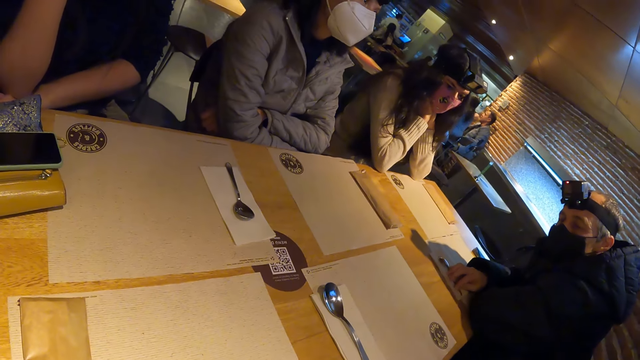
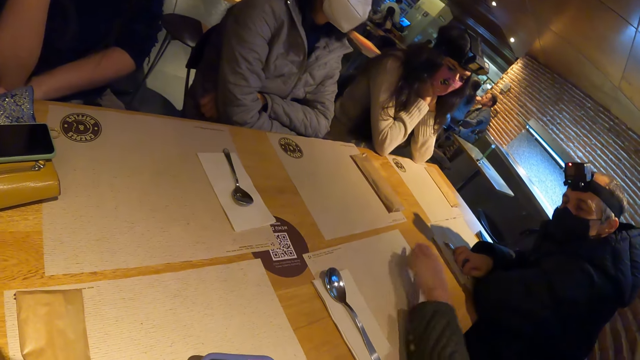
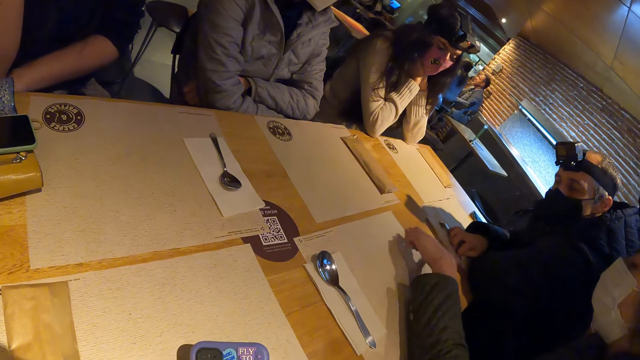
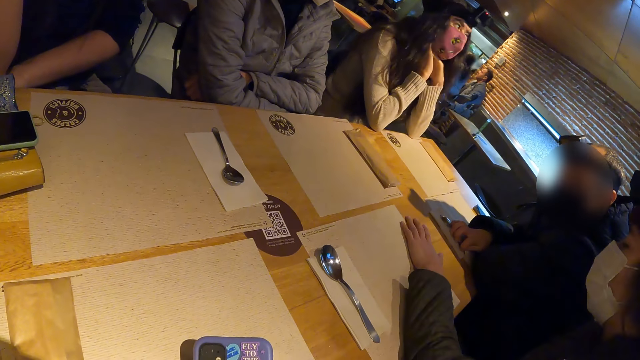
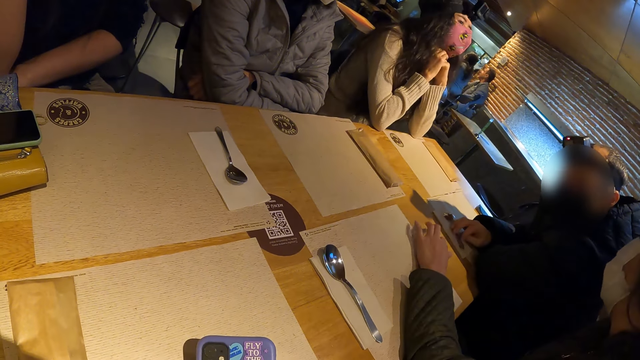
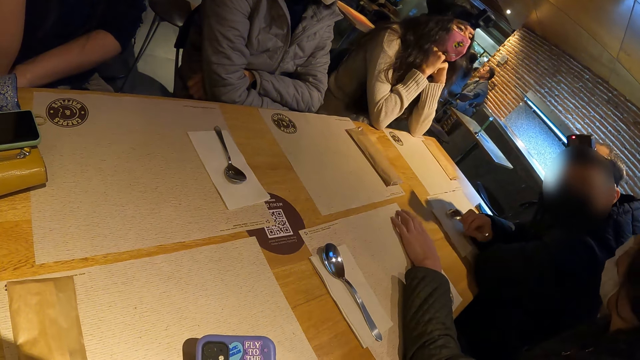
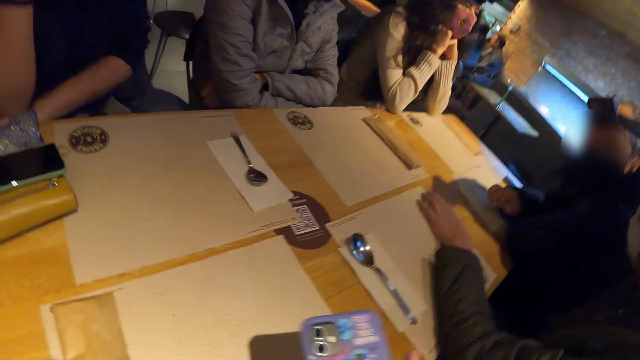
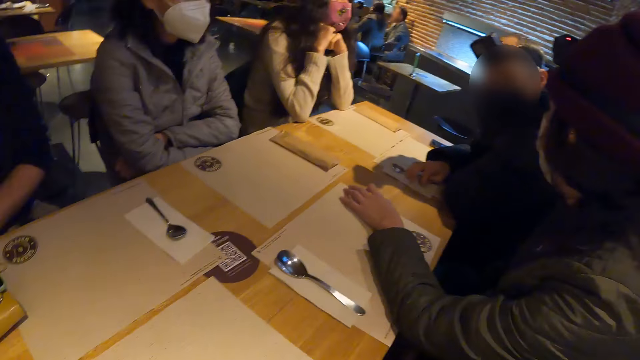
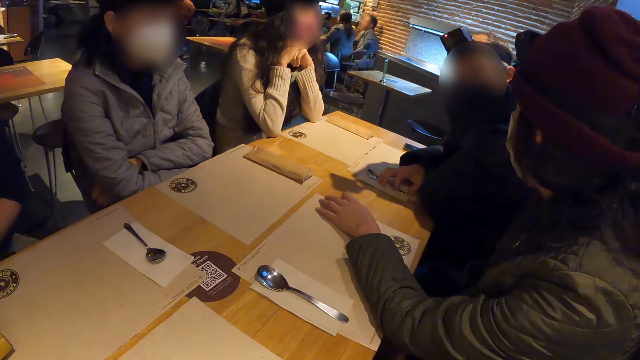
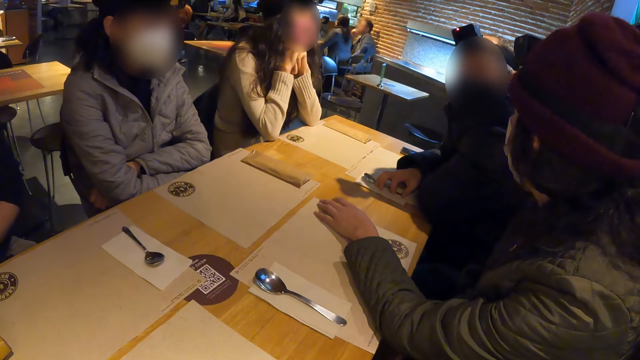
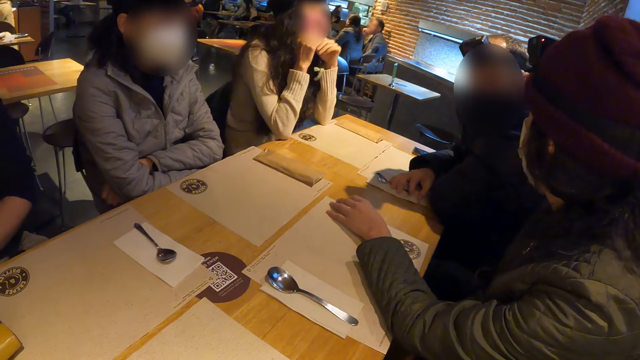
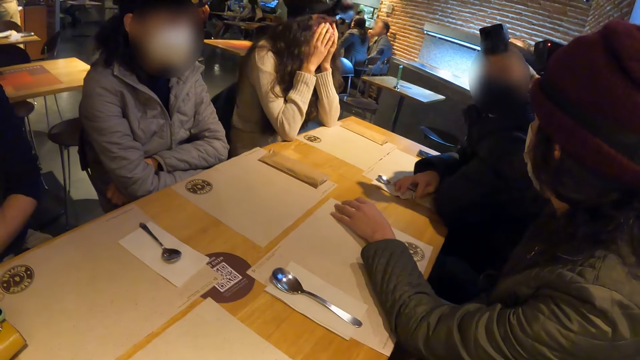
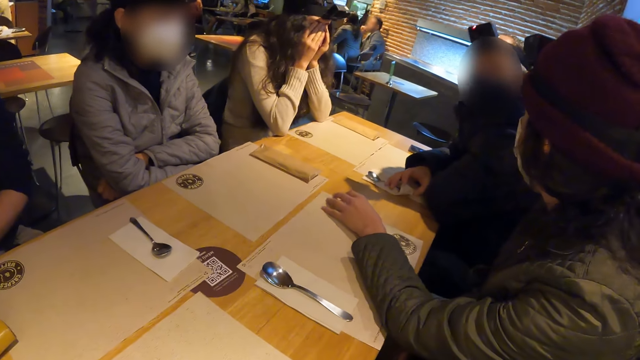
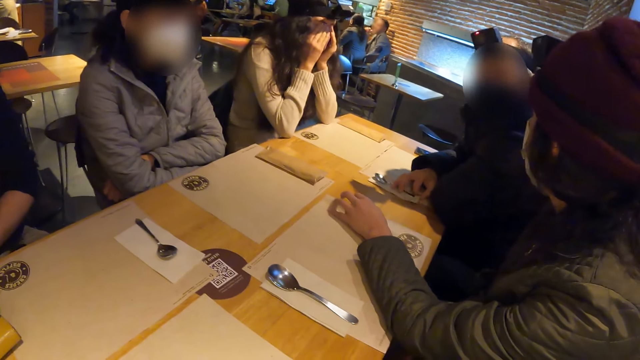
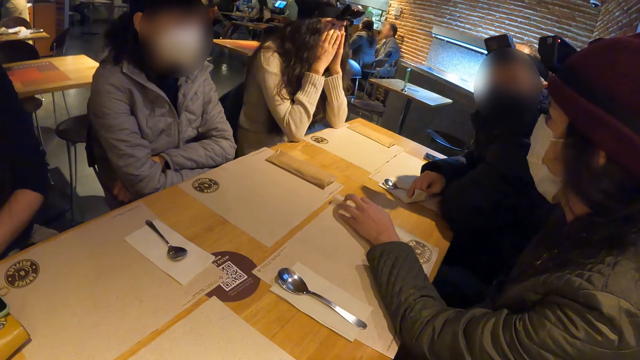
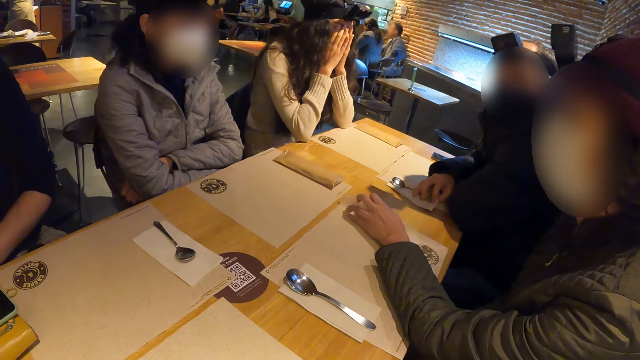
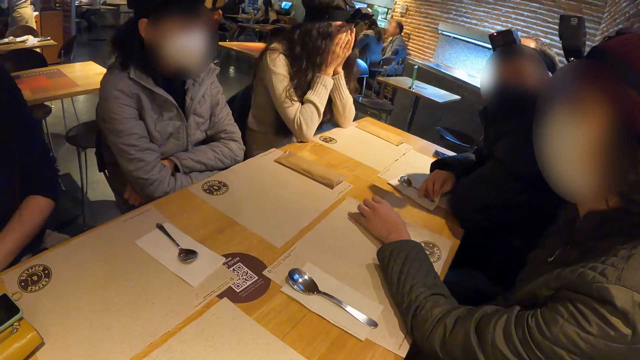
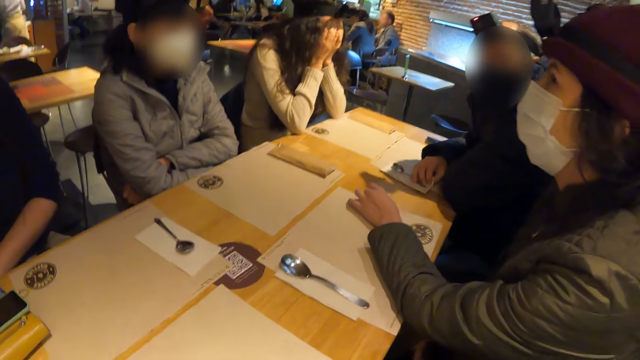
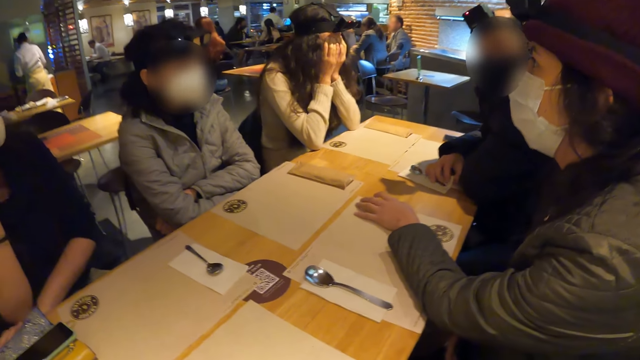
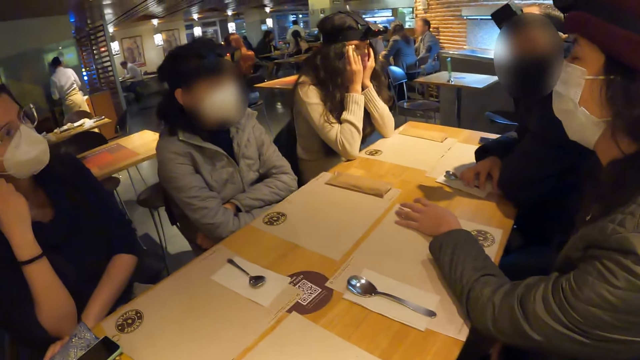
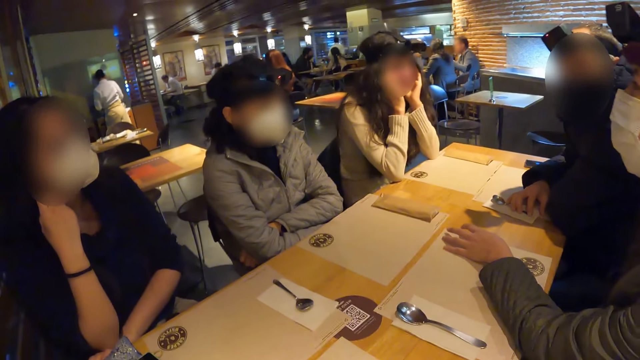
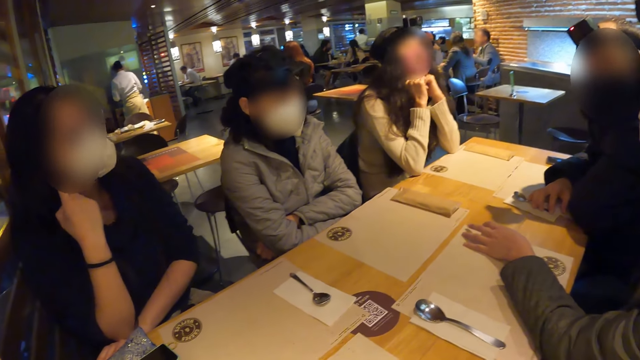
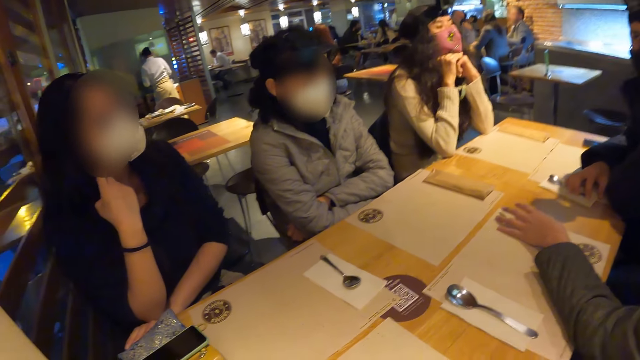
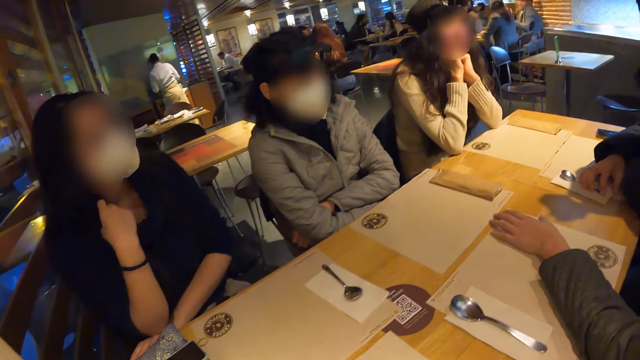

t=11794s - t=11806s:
The woman places her left hand on the table mat on the table. The man picks up the spoon from the table with his right hand. The man drops the spoon in his right hand on the table. The camera wearer picks up a phone on the table with her right hand. Another woman rubs her face with both hands. The man moves the spoon on the table mat around with his right hand.

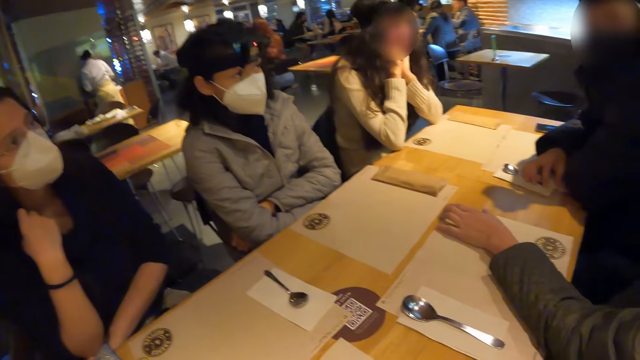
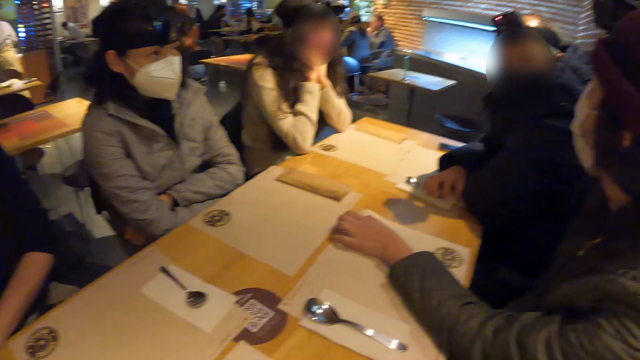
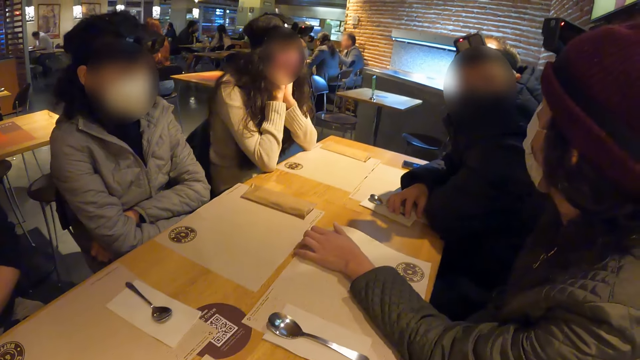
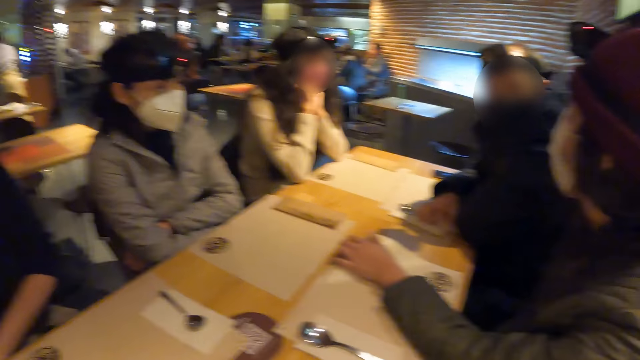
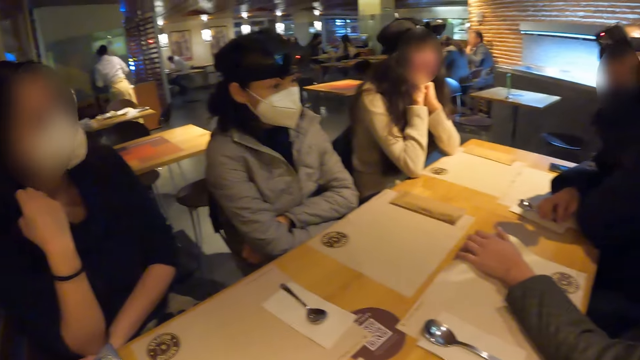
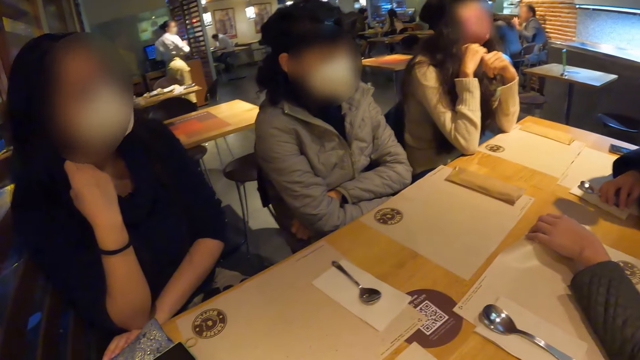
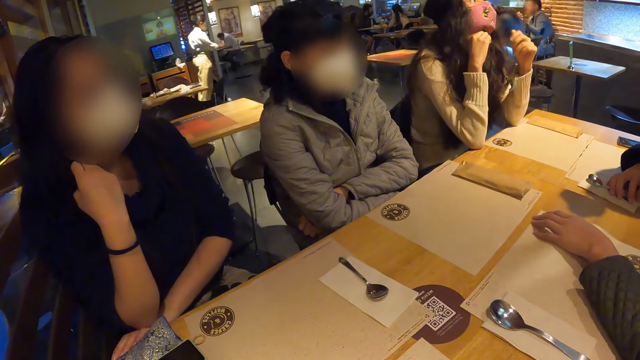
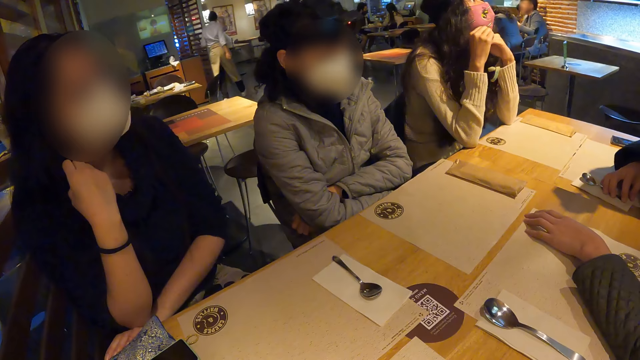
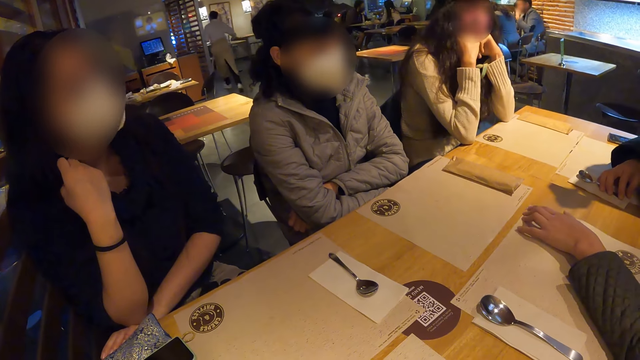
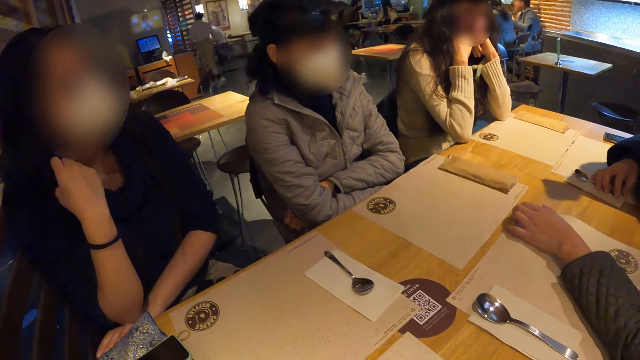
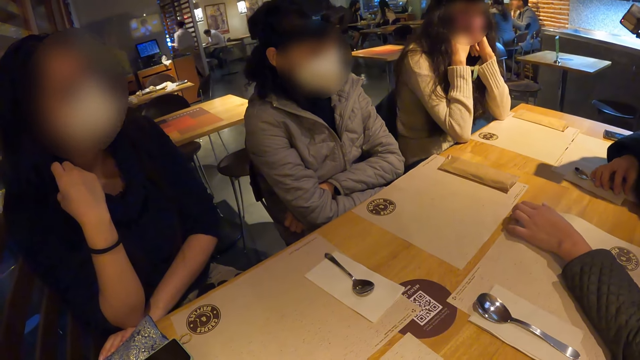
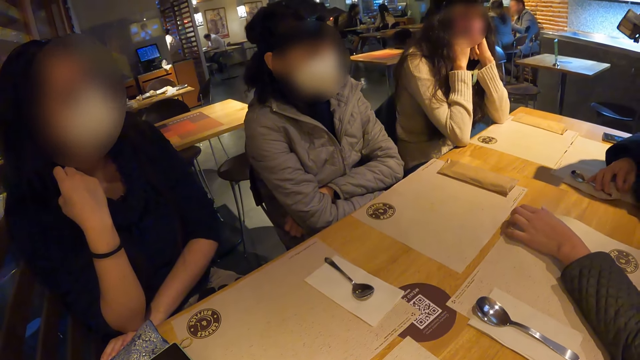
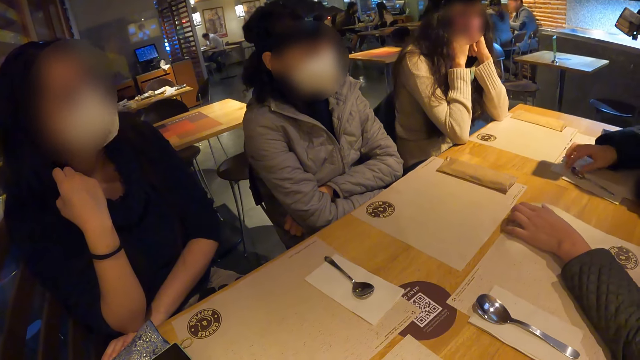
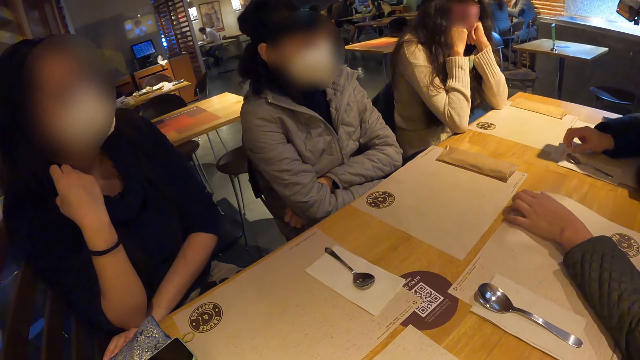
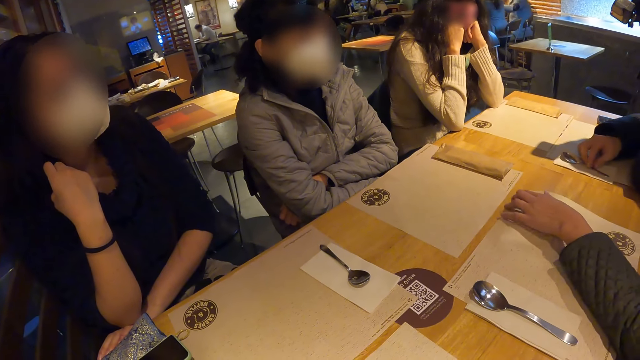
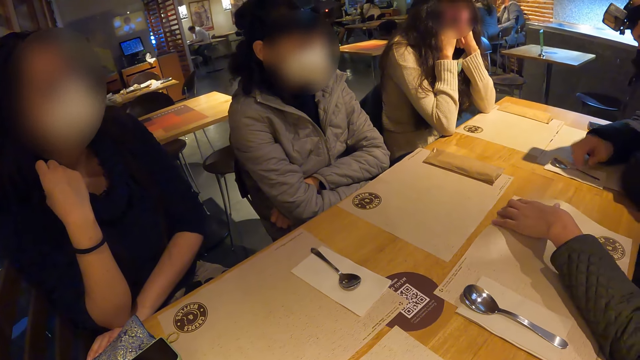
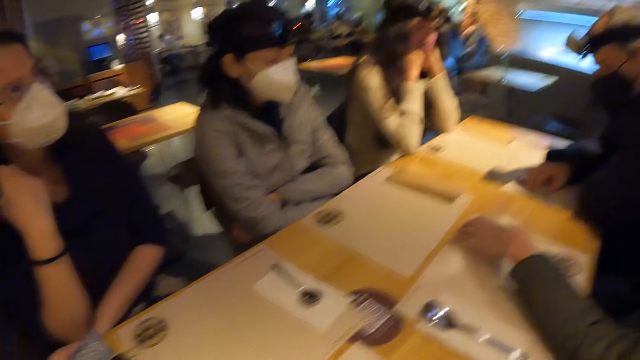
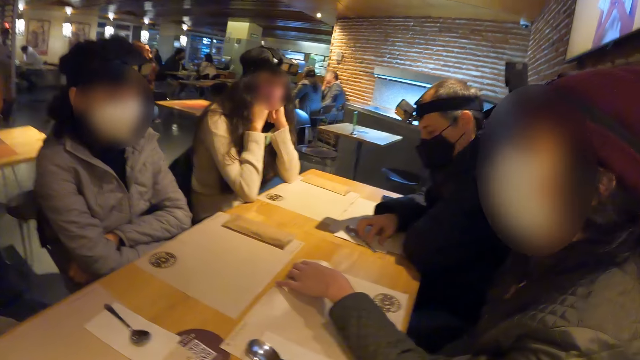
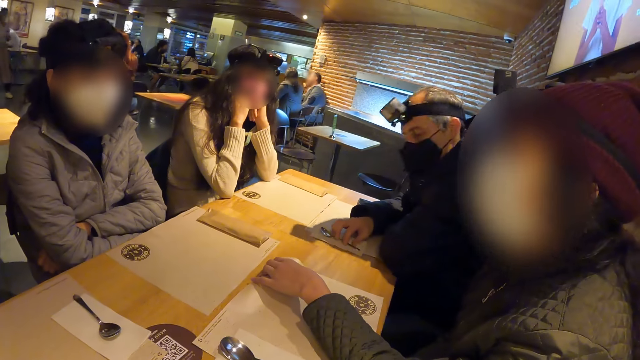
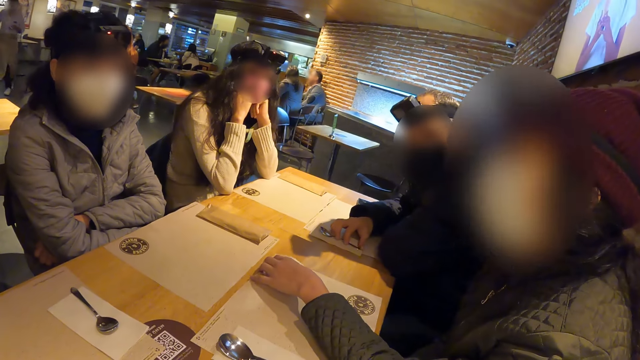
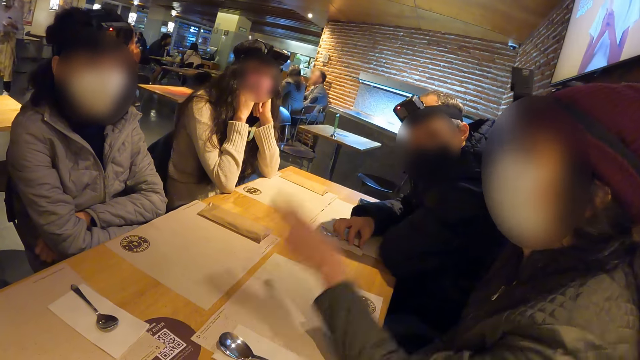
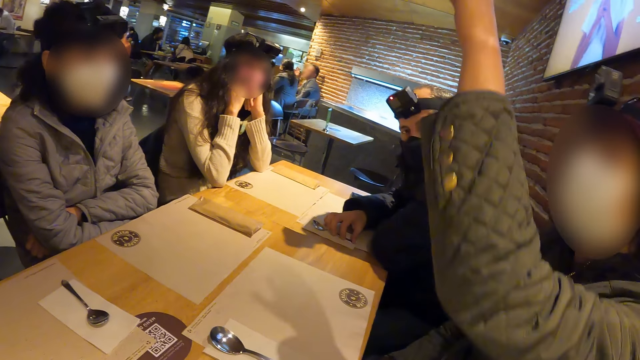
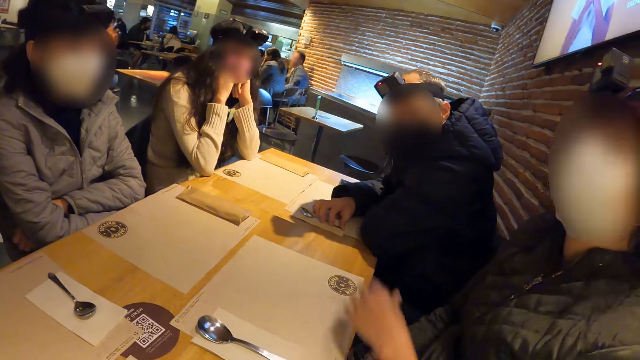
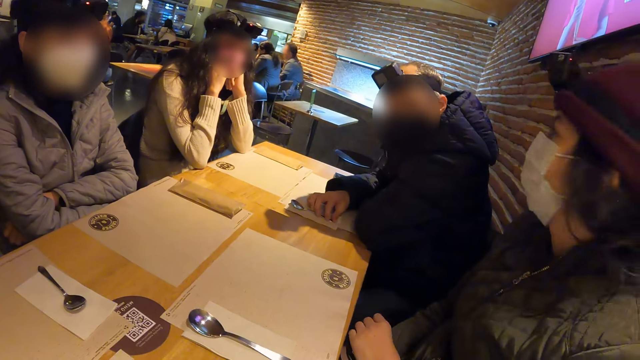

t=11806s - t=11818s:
The woman raises her head. The man moves the table mat on the table with his right hand. The man moves the spoon on the table with his right hand. The man taps the spoon on the table with his right hand. The other woman raises her left hand.
